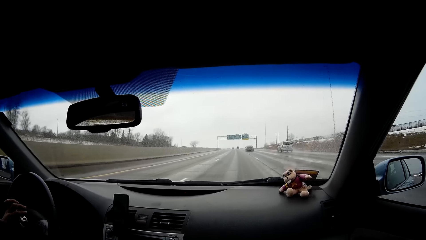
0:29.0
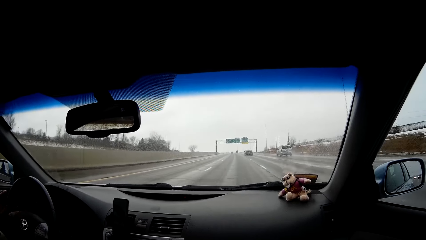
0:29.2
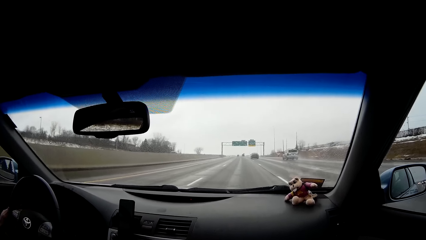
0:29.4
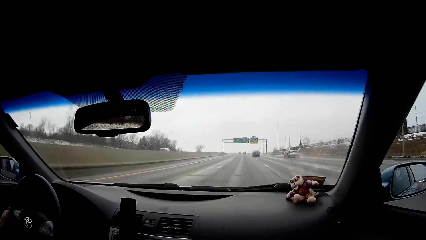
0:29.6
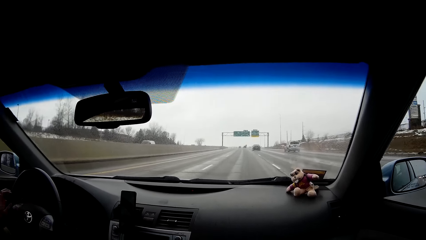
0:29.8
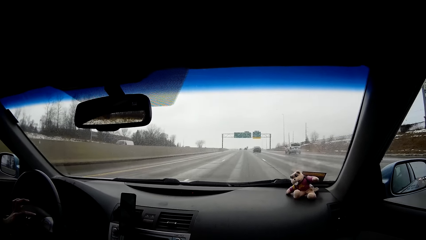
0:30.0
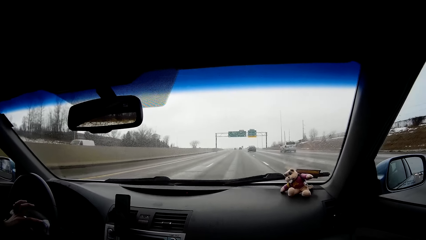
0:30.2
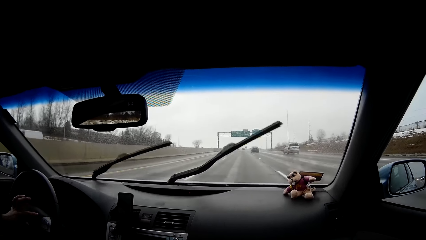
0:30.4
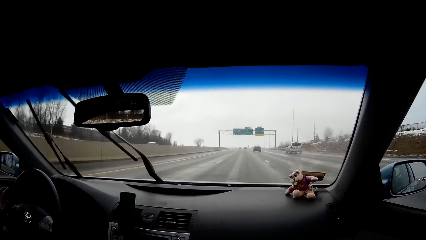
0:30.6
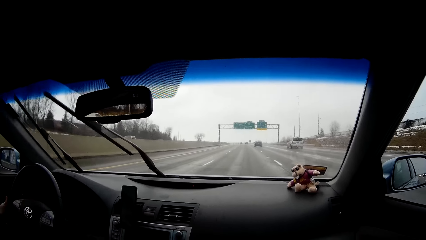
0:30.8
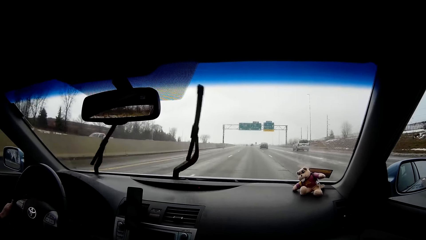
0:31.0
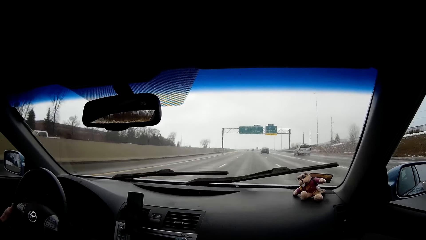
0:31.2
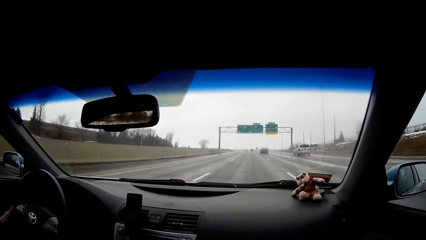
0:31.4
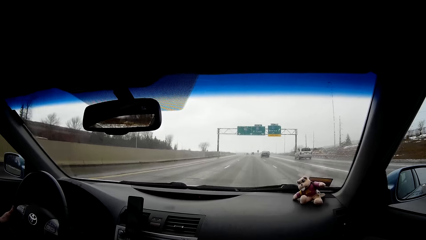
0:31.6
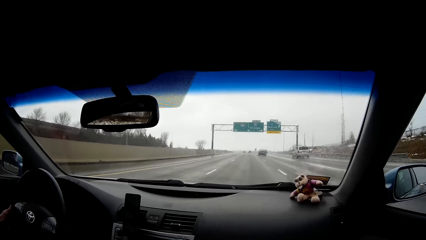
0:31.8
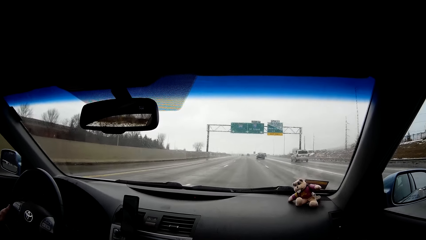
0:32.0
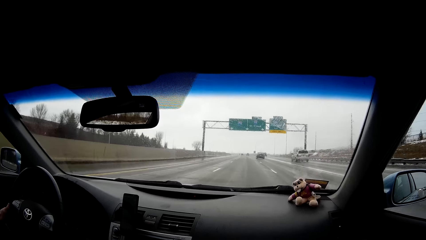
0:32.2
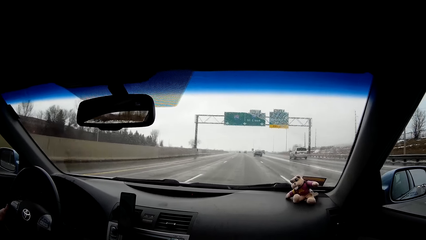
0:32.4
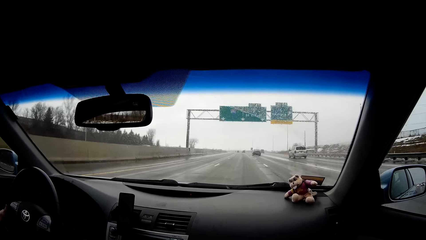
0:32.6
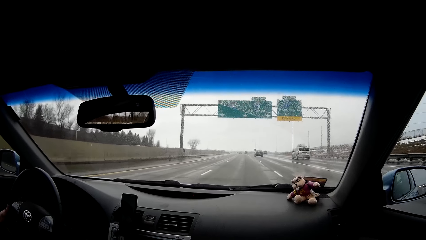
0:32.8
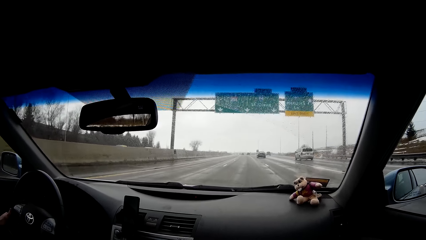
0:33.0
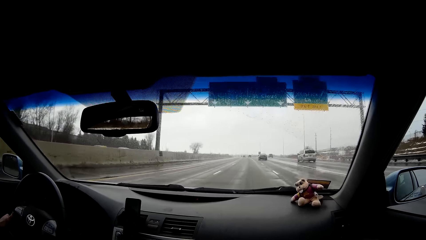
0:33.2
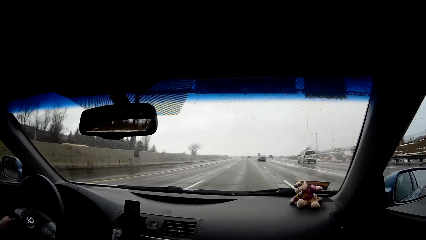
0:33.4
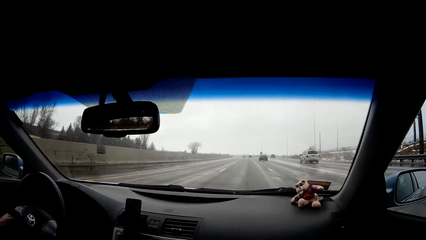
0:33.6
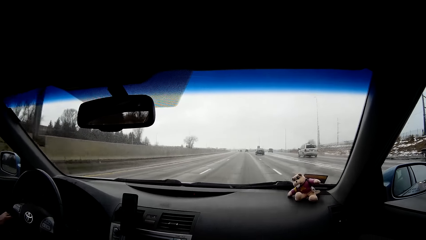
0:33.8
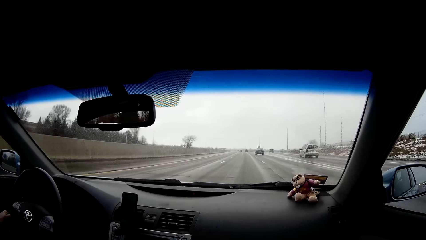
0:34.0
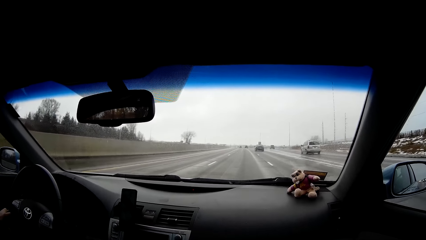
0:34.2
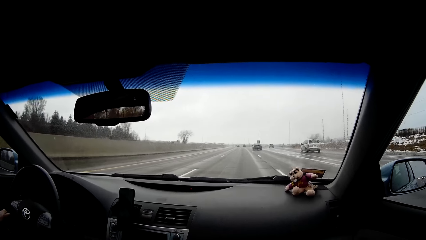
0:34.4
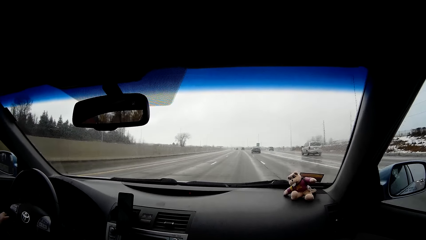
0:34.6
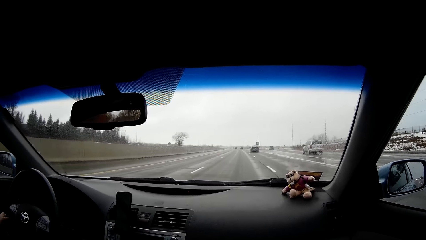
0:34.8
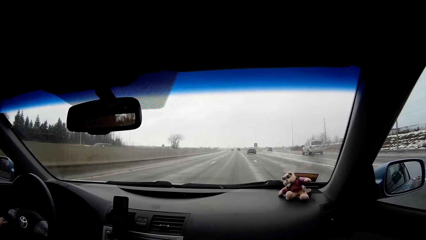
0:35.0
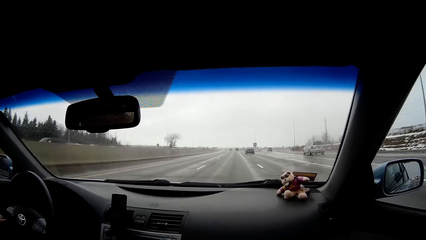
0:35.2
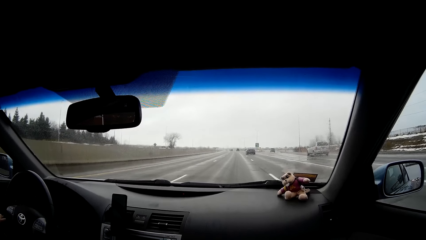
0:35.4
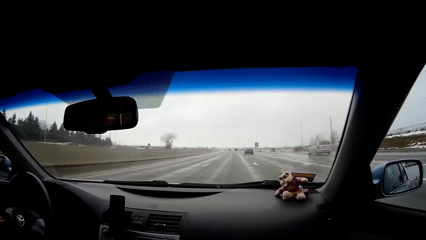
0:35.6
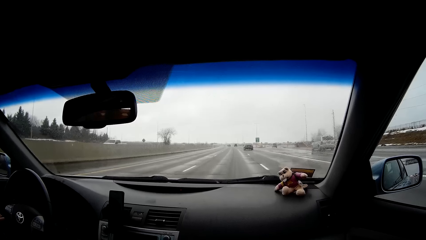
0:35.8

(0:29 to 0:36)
A person wipes the windscreen.

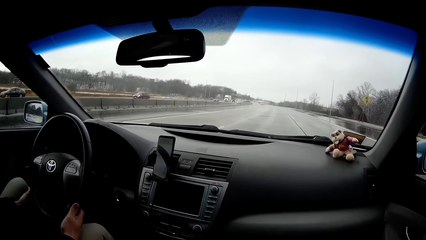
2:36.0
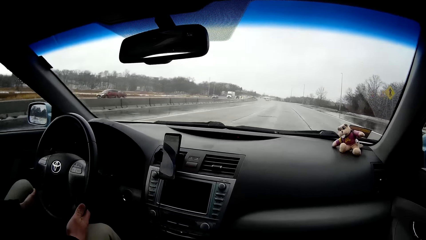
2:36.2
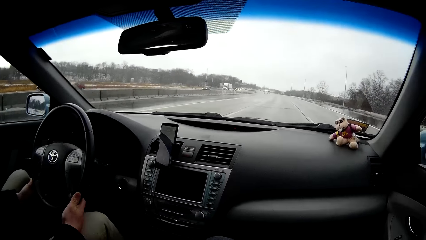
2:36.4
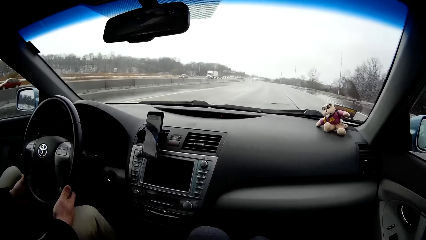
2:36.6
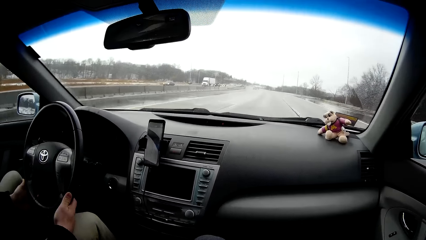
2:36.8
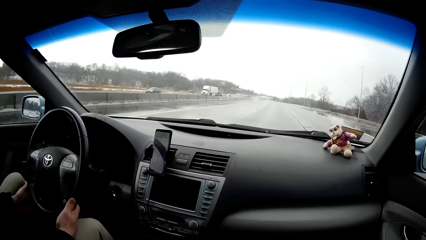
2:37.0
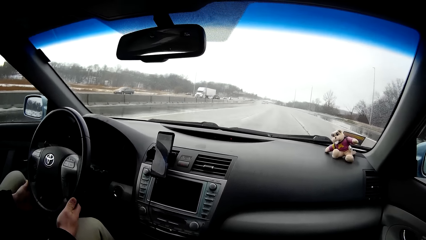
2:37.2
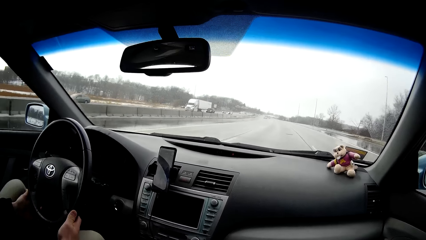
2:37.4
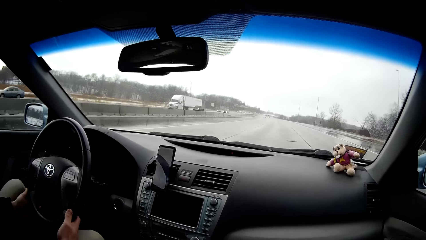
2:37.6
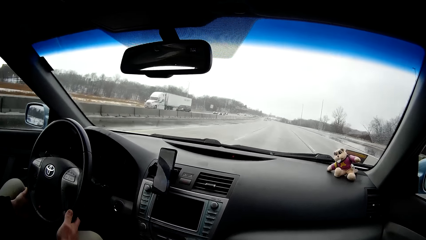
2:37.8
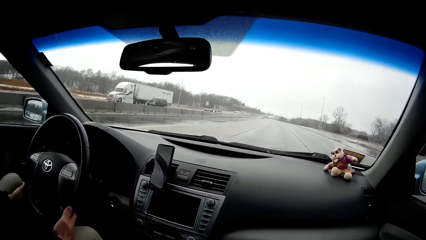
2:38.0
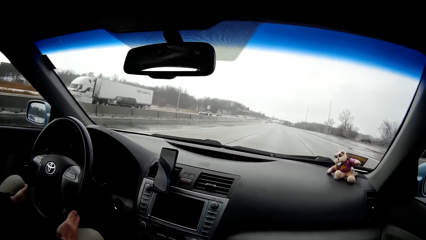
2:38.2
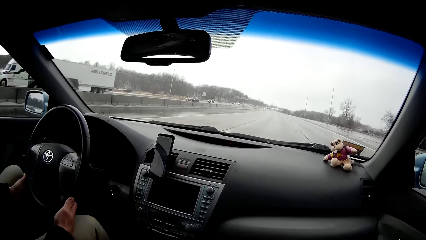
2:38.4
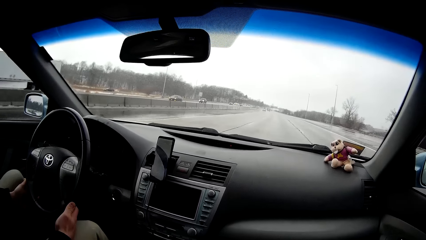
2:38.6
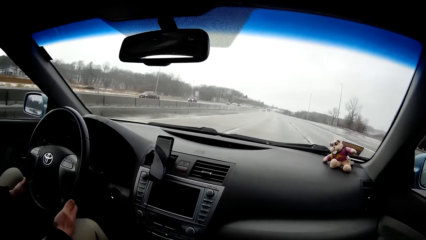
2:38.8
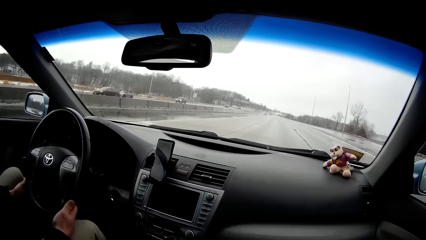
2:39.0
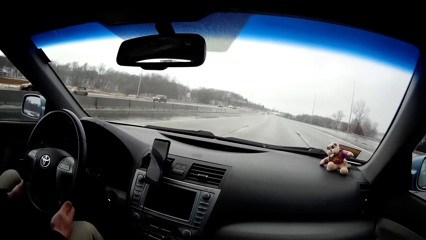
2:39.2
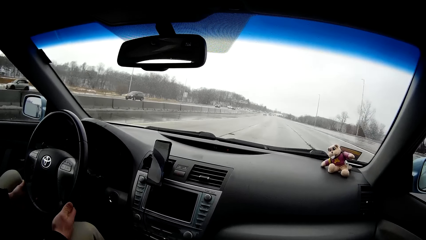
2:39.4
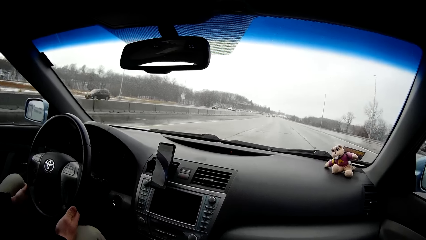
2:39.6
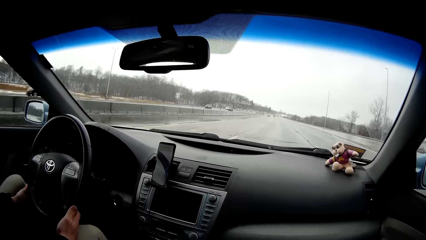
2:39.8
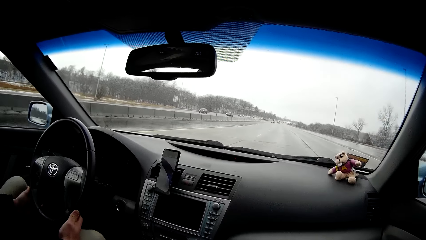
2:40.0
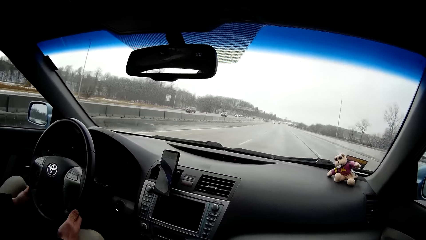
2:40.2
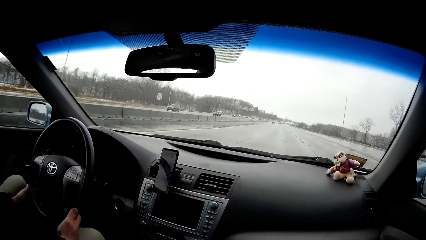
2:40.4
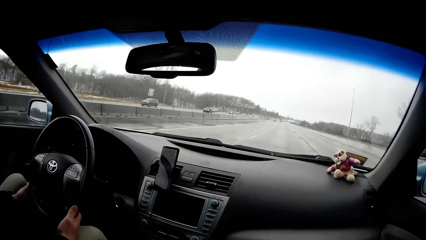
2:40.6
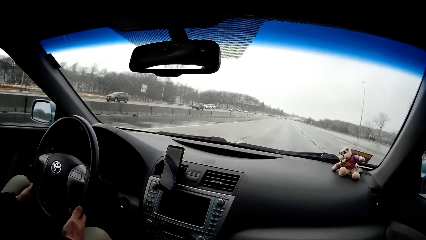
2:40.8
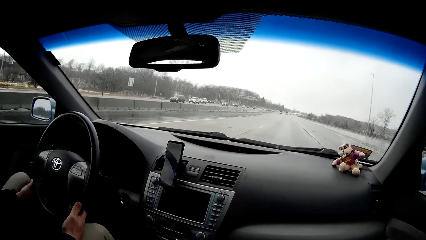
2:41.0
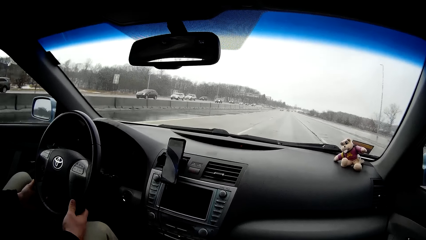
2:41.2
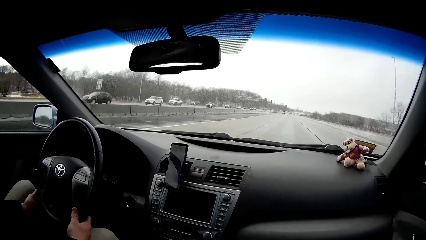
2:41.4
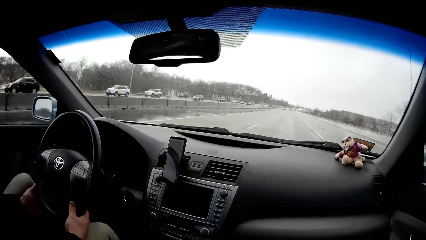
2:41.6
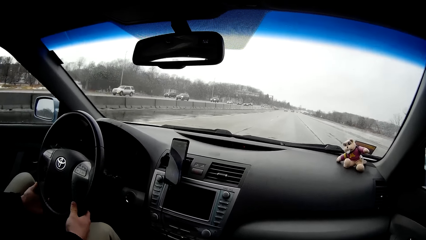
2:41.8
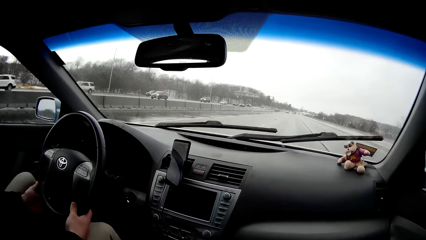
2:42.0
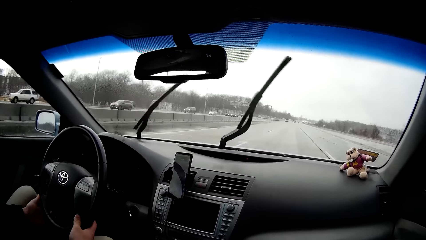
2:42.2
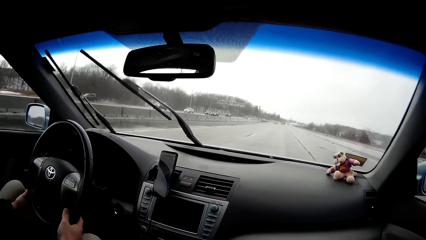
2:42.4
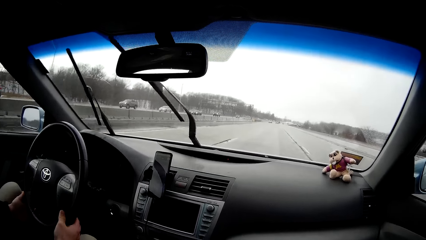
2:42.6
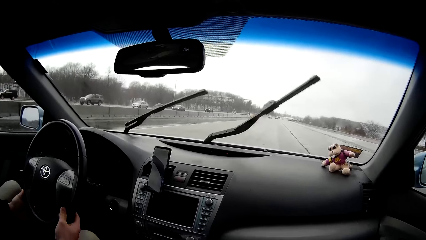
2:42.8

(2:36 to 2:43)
The person moves the thumb on the steering.

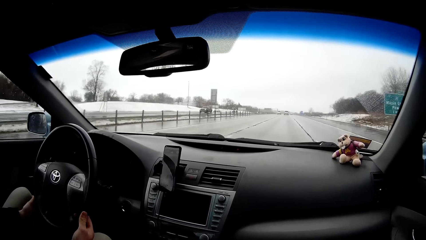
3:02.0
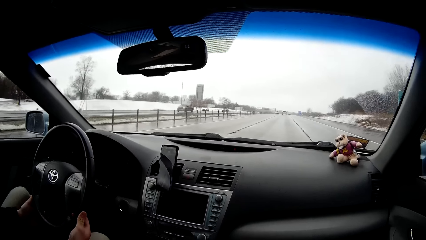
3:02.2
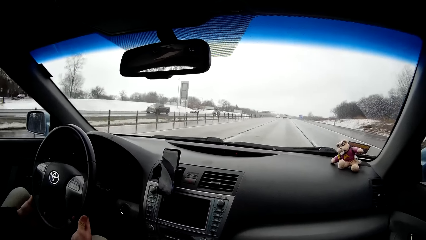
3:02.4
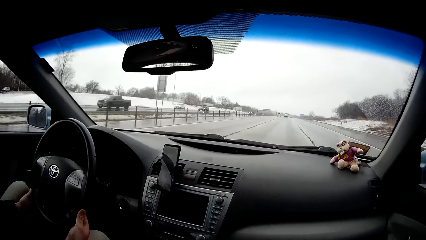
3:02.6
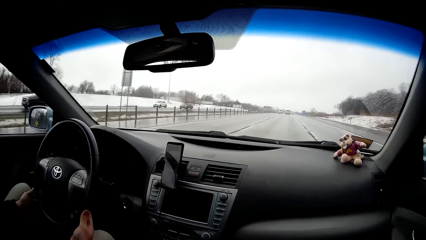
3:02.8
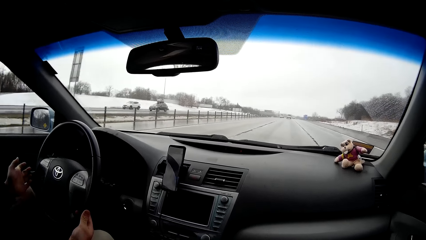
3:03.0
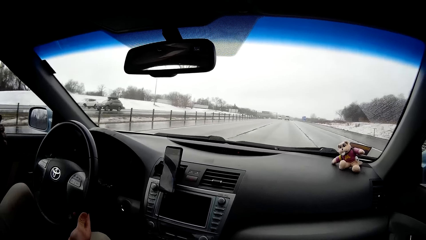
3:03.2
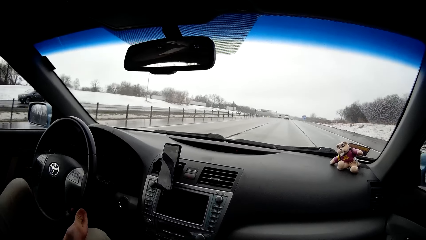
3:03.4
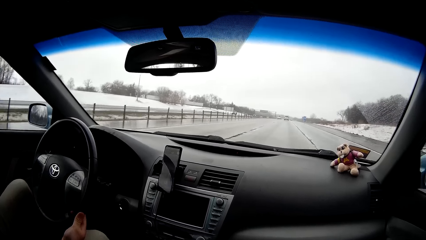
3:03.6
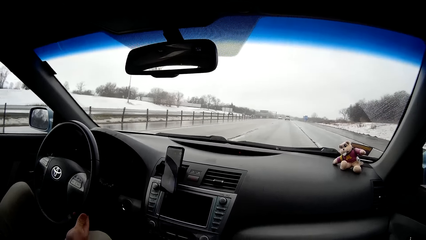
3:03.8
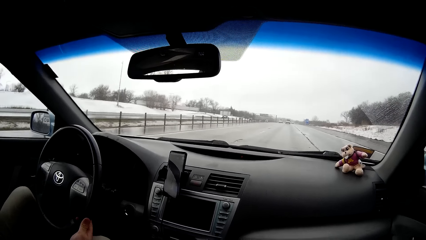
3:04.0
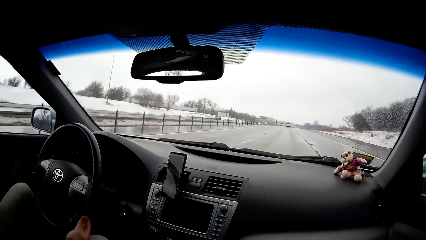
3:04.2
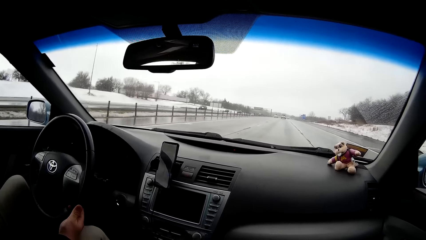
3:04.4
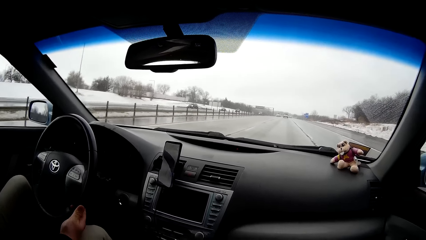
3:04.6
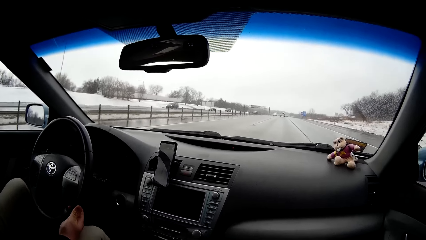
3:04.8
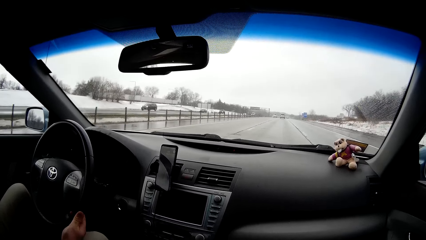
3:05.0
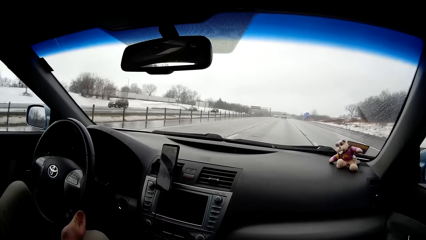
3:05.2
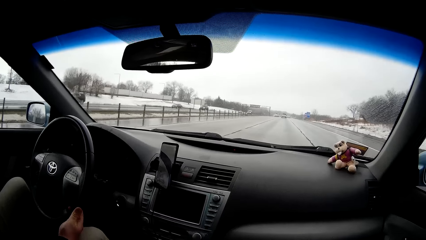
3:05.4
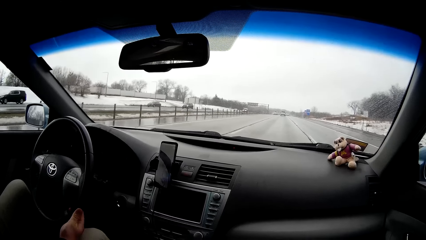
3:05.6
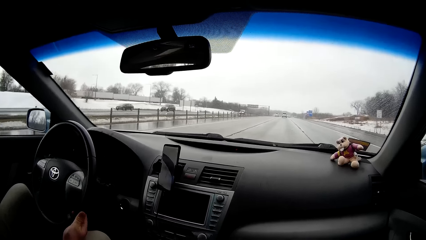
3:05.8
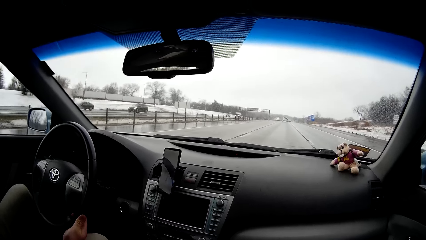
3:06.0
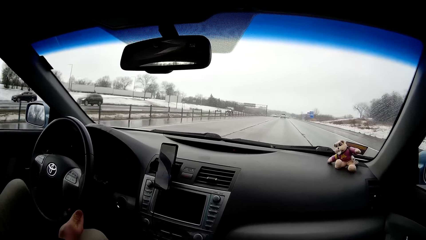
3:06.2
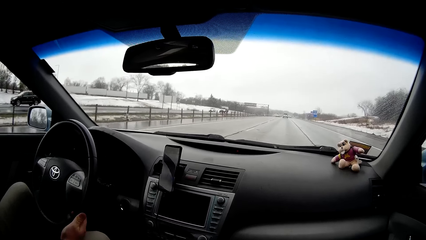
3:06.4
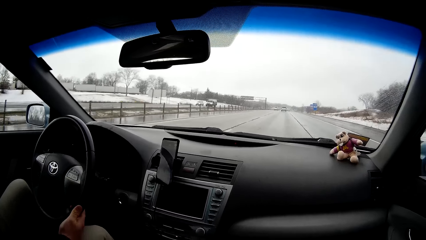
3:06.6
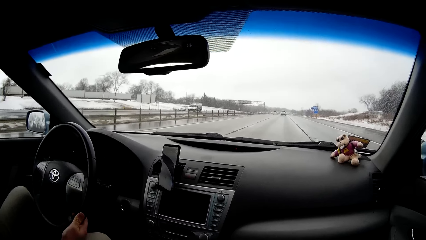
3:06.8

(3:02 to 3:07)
The person moves the left hand from the steering.
